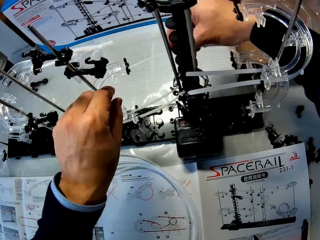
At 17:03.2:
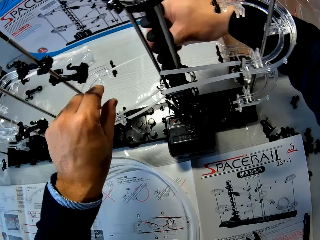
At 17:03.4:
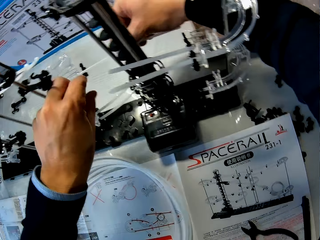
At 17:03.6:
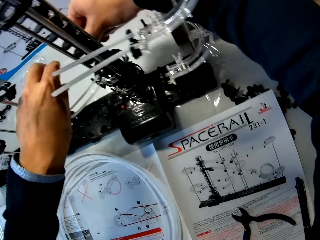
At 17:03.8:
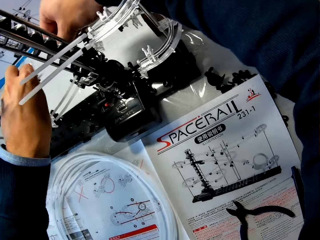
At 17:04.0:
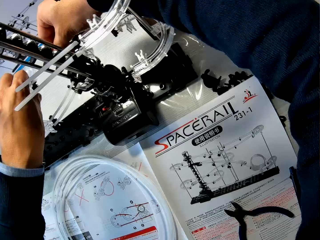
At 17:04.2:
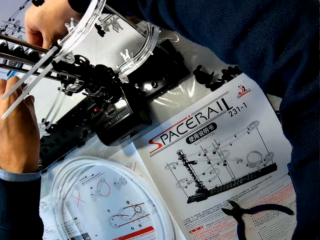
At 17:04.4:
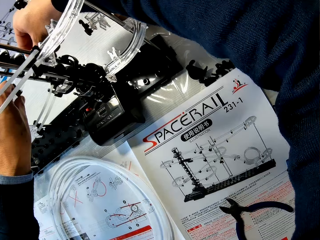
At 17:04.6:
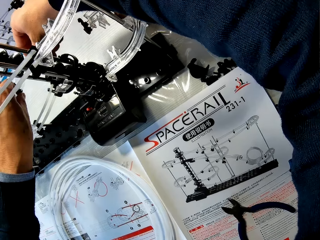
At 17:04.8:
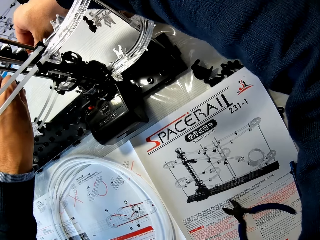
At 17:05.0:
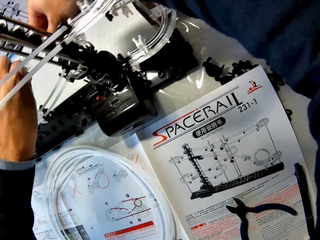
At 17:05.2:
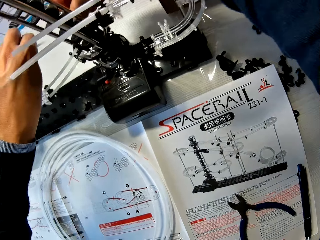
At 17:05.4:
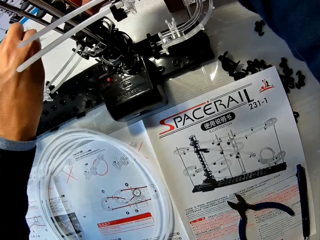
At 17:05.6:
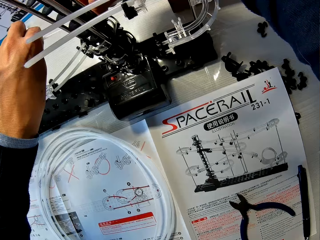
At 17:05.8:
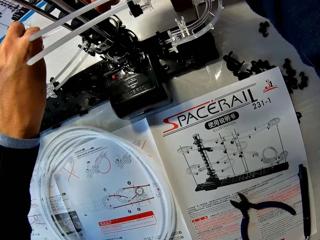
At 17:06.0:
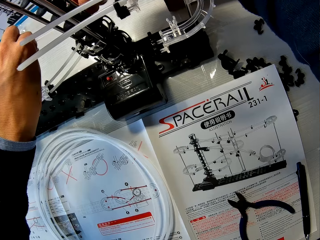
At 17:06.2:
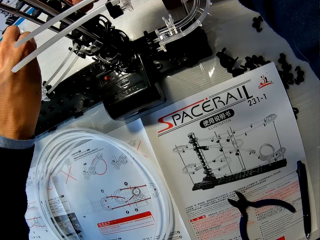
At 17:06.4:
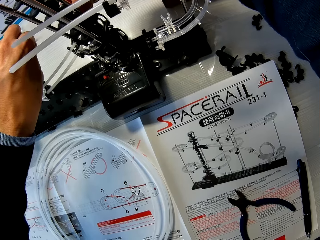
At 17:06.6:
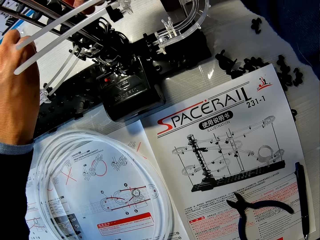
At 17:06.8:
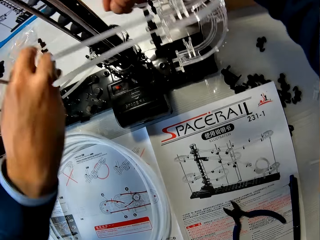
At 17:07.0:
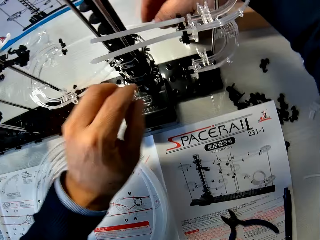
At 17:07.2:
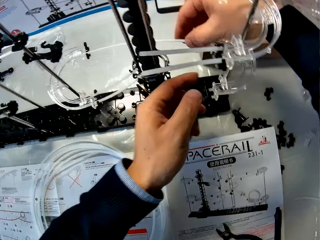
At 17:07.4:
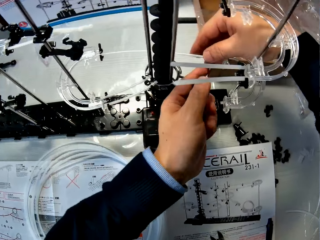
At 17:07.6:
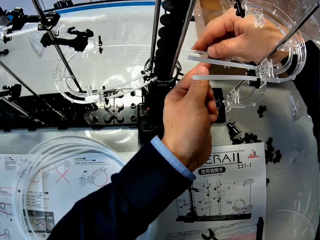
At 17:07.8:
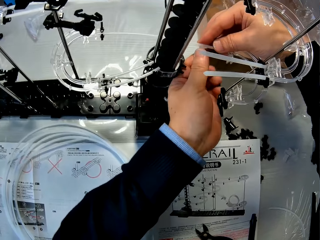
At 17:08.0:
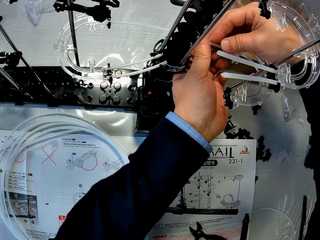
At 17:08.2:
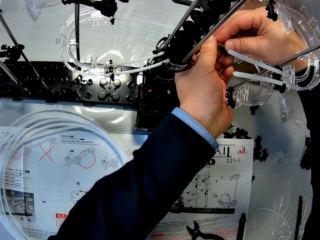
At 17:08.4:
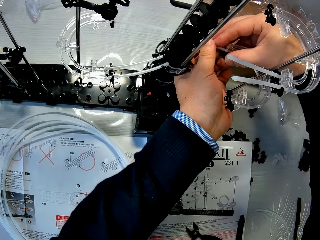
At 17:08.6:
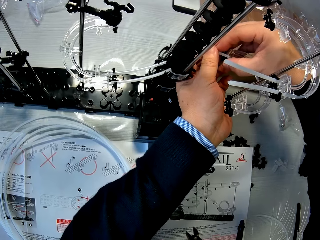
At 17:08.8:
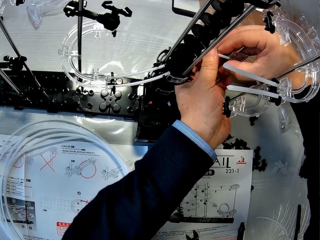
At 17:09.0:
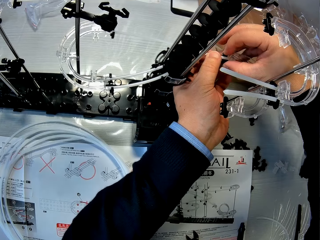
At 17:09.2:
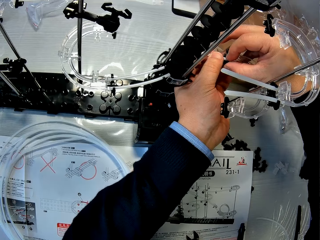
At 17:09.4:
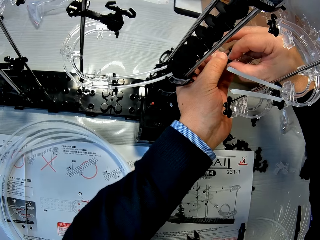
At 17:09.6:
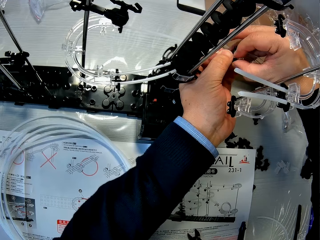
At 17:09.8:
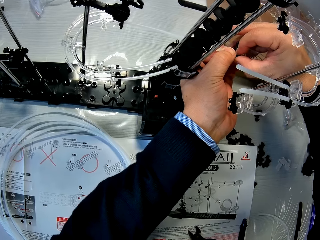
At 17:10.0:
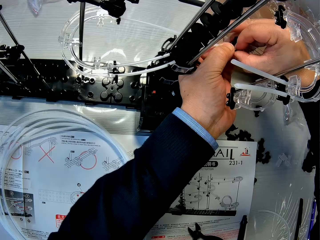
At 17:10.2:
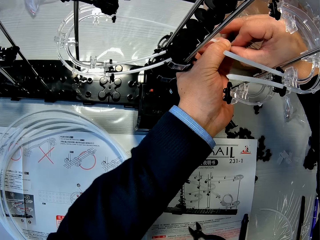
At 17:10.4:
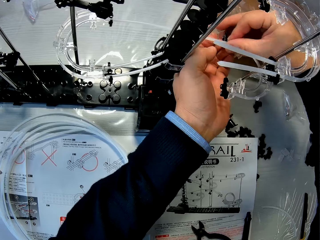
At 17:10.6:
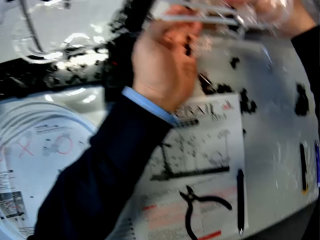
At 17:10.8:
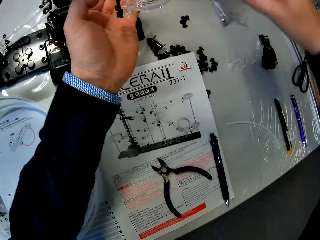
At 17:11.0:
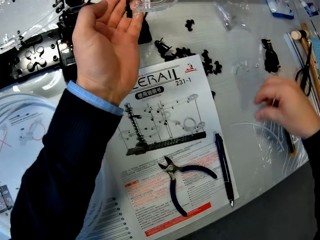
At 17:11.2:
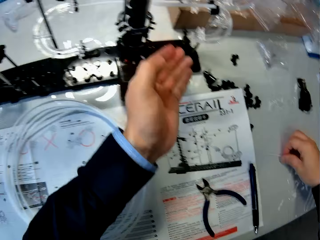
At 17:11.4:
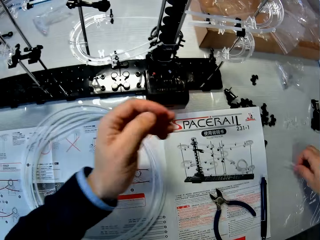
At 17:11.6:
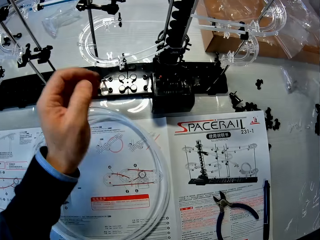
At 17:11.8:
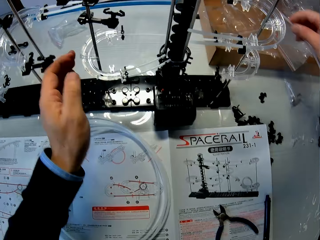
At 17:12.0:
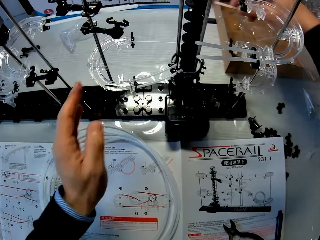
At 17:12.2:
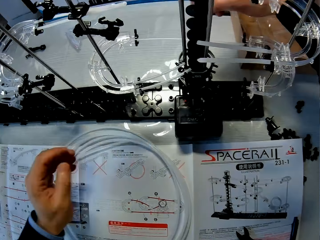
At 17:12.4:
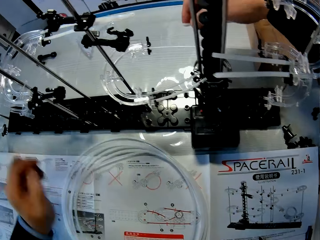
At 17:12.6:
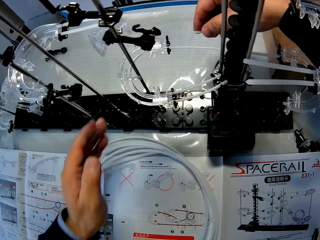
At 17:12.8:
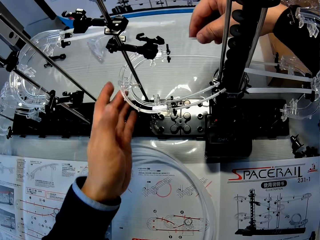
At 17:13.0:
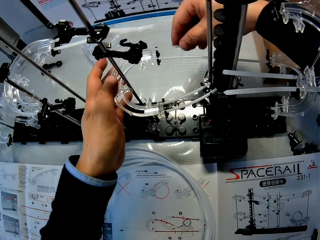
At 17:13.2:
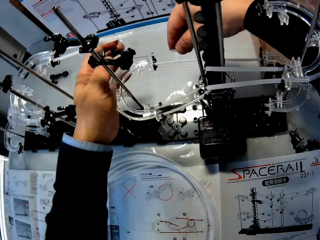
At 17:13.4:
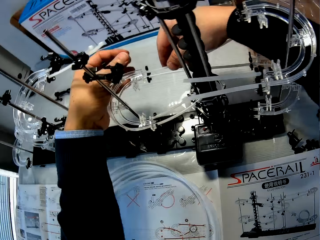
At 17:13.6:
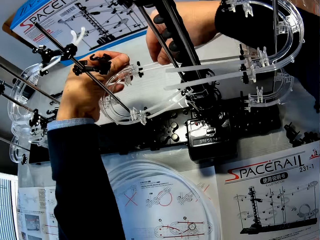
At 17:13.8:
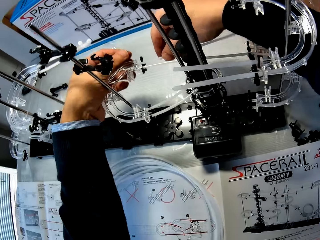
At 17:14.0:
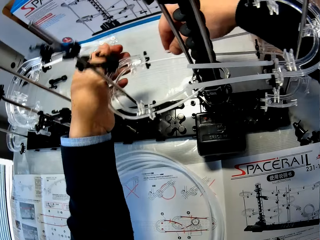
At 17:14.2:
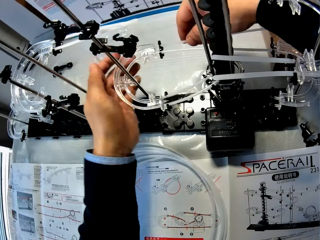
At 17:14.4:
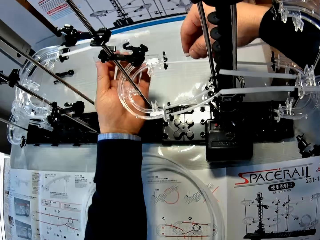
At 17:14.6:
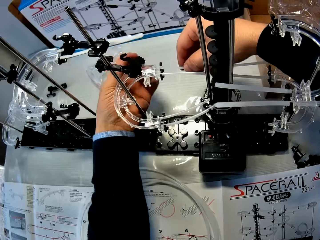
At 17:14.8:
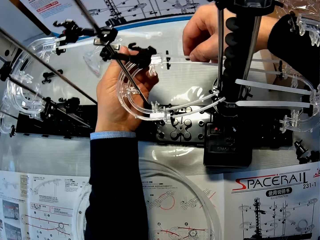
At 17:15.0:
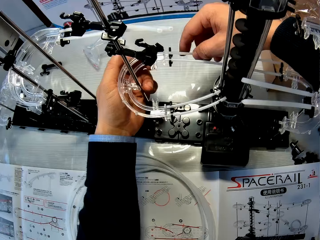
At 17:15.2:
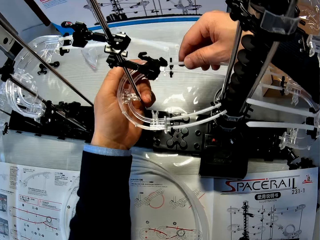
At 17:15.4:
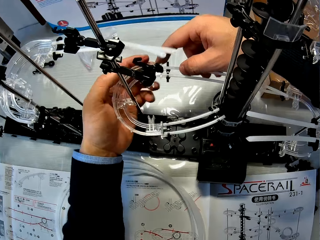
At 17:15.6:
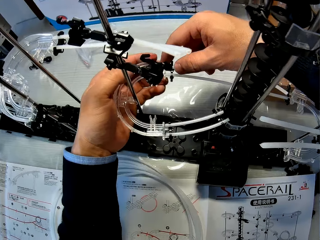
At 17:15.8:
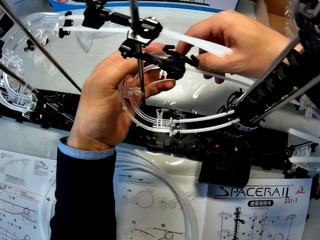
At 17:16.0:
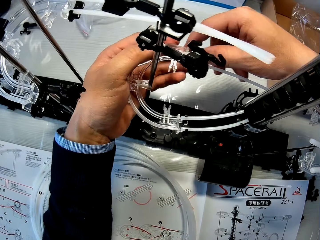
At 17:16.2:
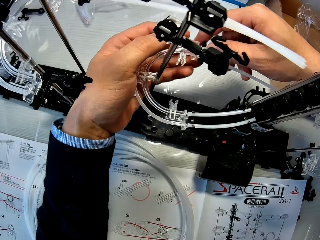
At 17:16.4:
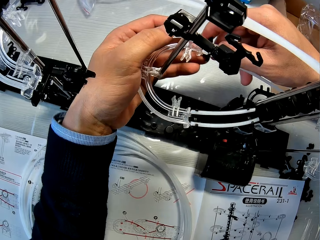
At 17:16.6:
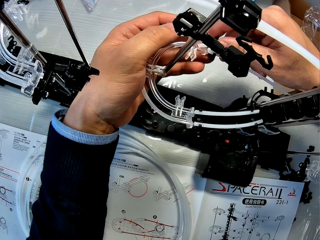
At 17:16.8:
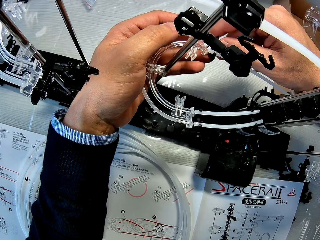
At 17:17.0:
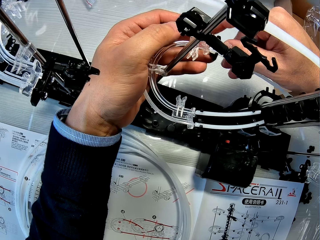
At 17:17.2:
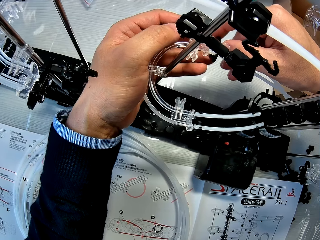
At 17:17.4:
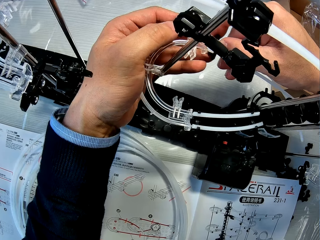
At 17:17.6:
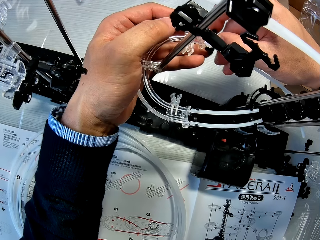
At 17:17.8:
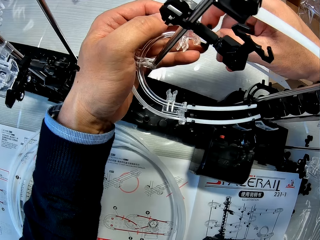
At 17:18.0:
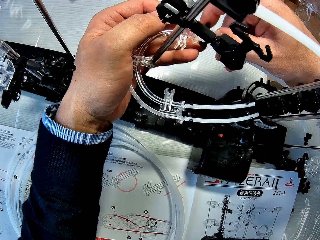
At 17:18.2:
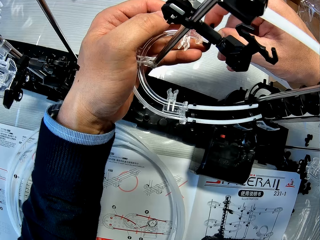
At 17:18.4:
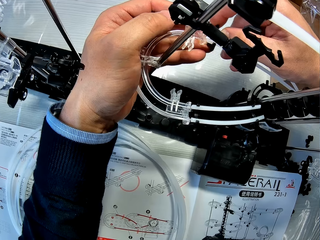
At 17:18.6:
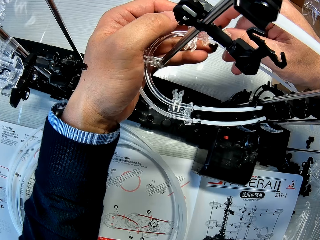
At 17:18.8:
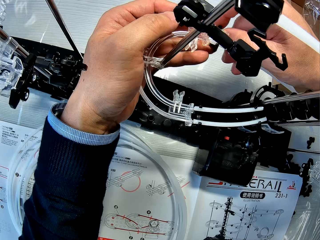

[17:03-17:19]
The camera wearer picks another rail from the table with his right hand. He fixes the rail into the space rail with both hands.

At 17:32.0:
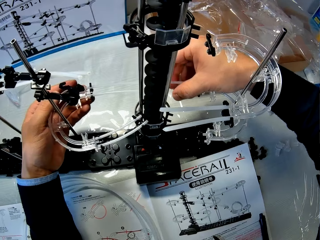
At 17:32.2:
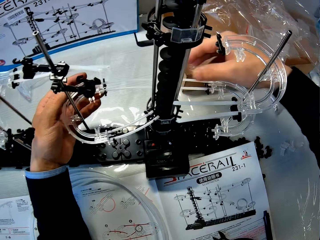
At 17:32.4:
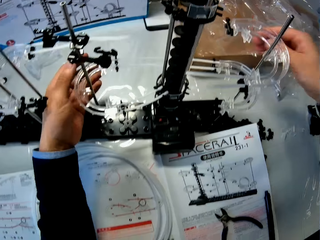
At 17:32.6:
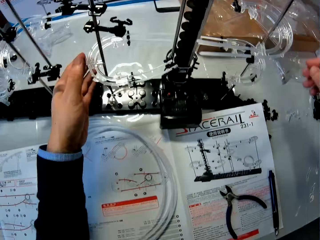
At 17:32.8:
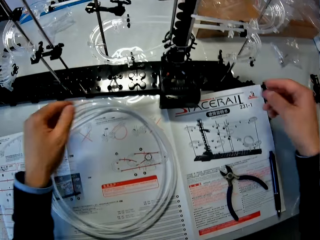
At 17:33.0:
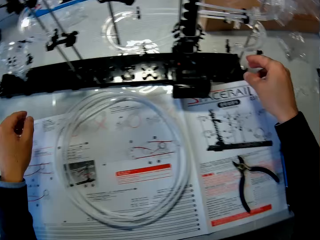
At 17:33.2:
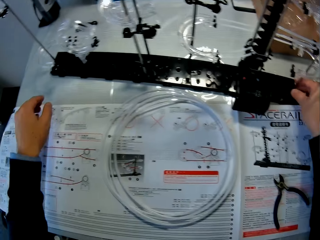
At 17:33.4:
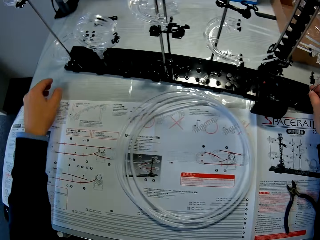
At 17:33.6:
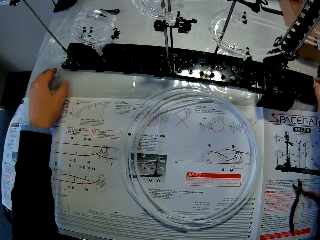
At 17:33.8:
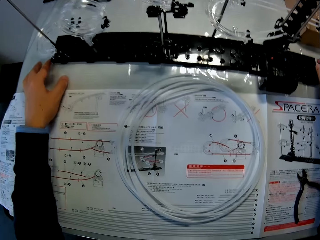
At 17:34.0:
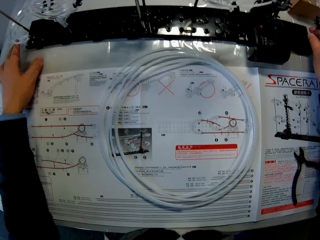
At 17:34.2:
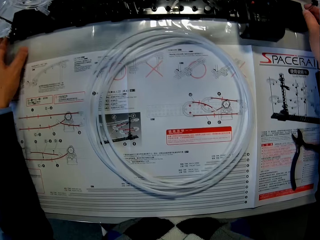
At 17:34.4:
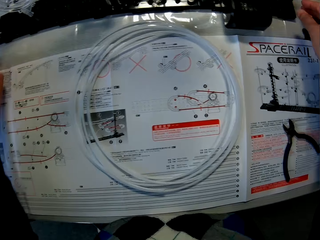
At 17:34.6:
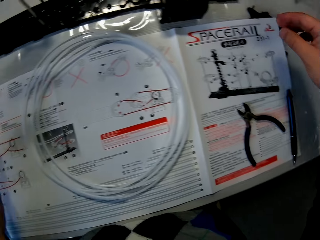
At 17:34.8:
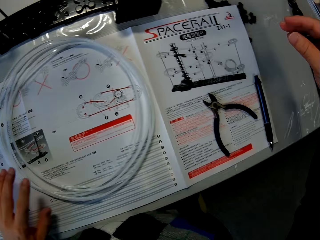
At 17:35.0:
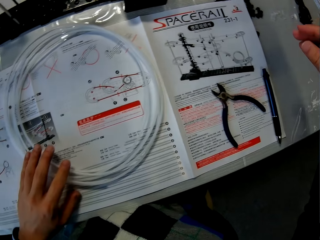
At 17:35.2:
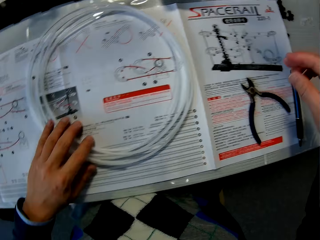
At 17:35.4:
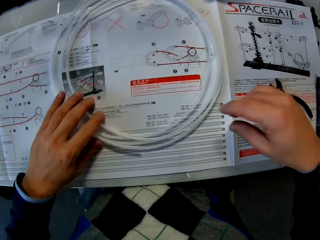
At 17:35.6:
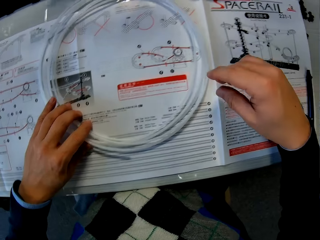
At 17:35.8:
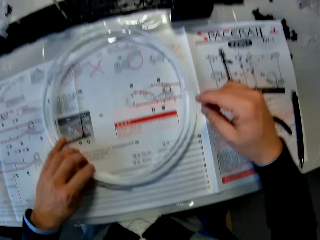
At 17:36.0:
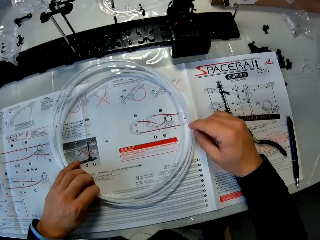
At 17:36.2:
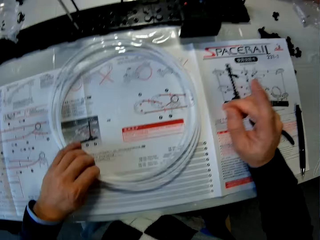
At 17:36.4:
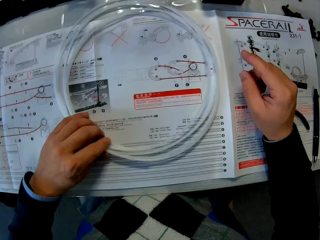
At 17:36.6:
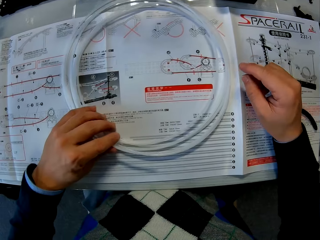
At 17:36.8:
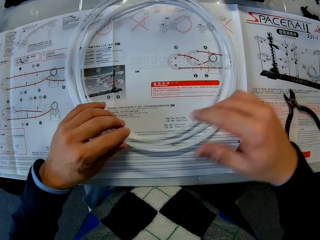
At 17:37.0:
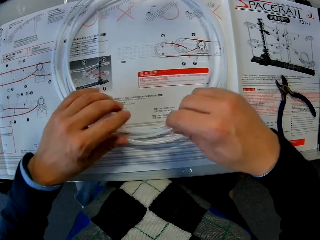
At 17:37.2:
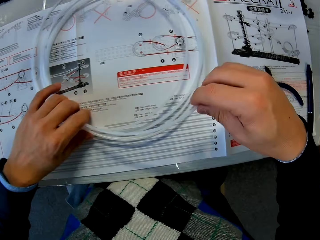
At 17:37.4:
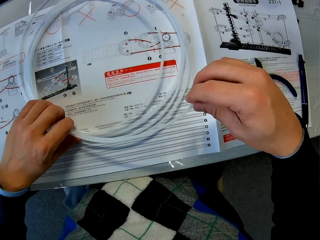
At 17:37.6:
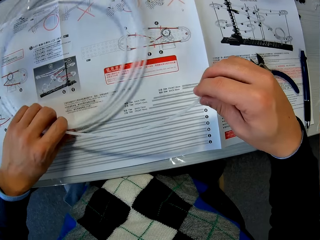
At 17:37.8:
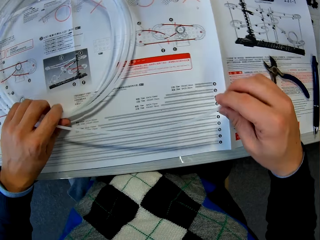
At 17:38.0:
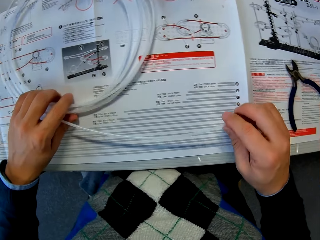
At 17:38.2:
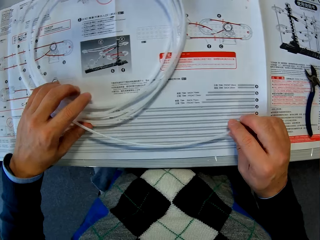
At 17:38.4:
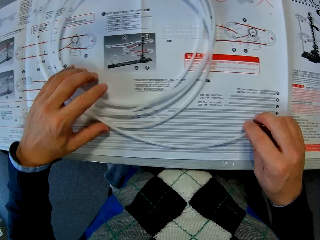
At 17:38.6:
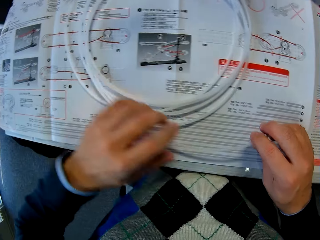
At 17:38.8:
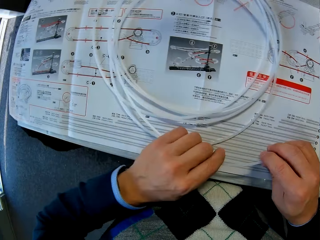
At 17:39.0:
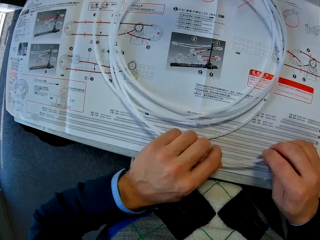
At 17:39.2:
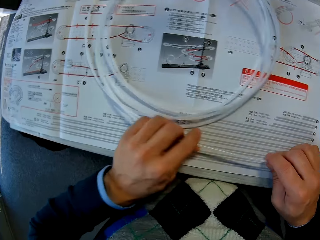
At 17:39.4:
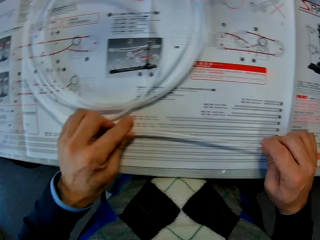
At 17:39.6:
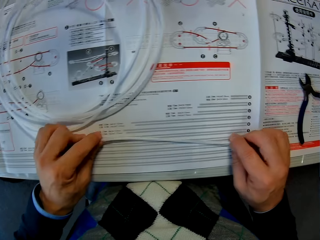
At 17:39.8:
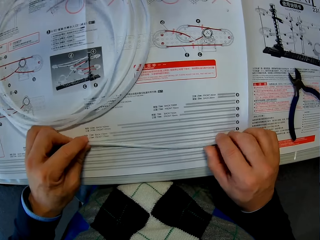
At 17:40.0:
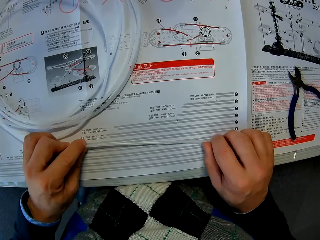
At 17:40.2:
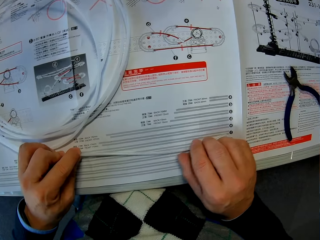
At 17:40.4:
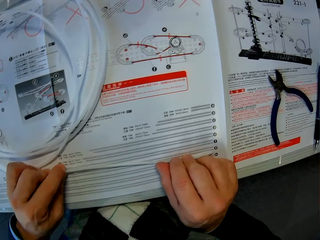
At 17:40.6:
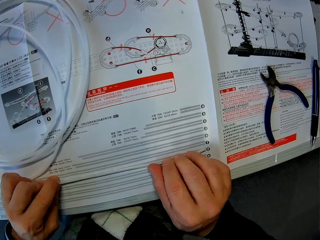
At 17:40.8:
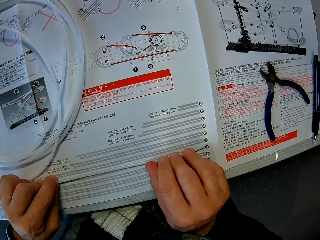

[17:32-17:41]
The camera wearer holds the rail on the space rail manual with his left hand. He stretches out the rail with both hands. He measures the rail with the measuring scale on the space rail manual.
